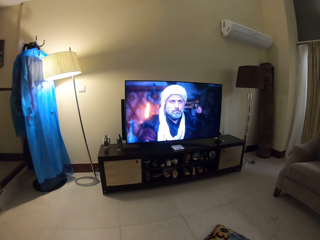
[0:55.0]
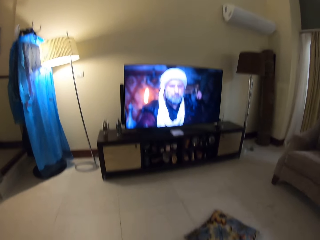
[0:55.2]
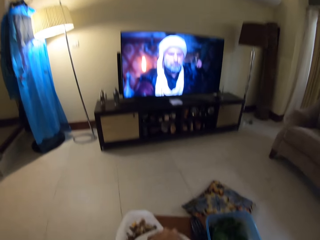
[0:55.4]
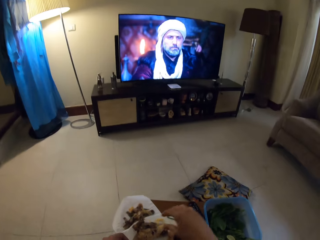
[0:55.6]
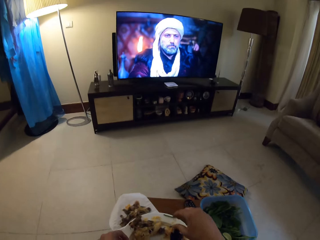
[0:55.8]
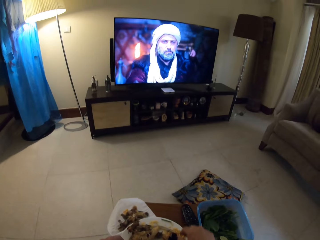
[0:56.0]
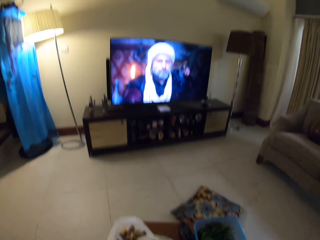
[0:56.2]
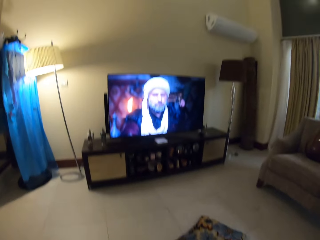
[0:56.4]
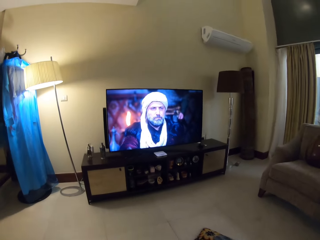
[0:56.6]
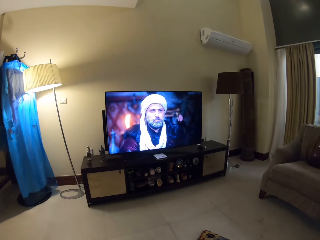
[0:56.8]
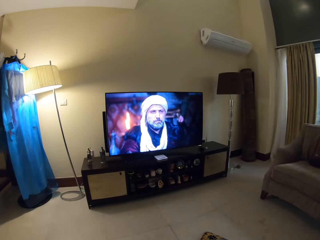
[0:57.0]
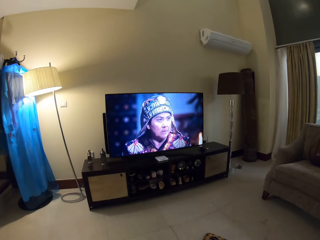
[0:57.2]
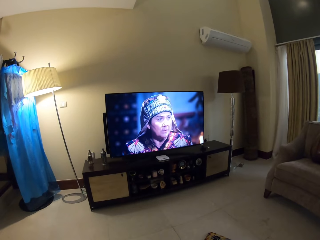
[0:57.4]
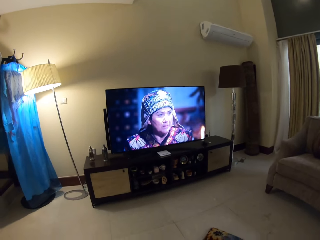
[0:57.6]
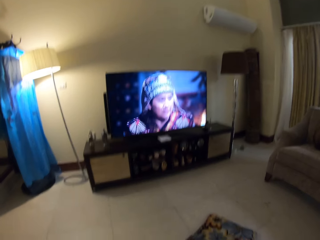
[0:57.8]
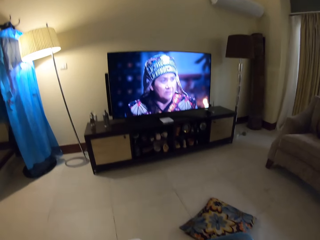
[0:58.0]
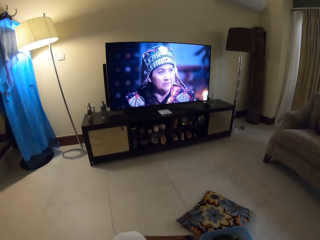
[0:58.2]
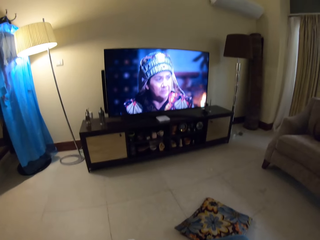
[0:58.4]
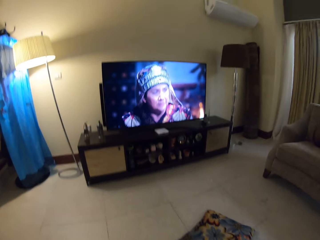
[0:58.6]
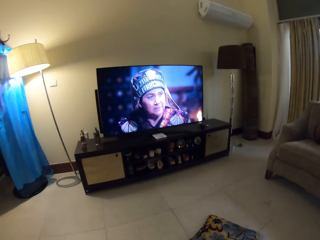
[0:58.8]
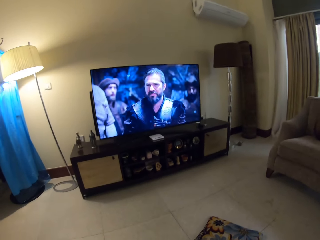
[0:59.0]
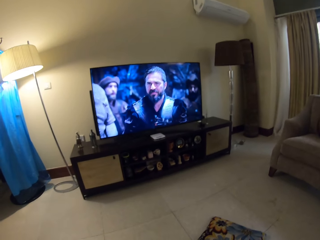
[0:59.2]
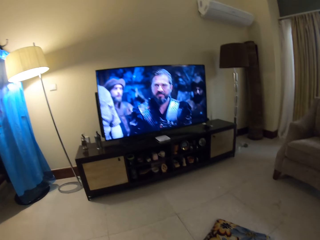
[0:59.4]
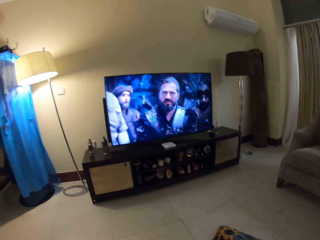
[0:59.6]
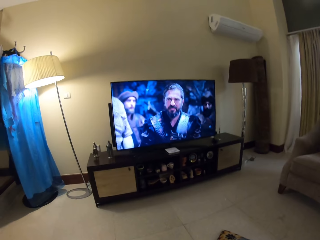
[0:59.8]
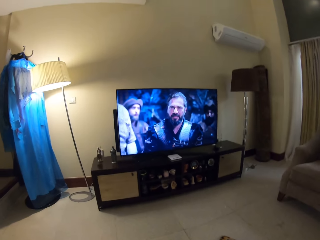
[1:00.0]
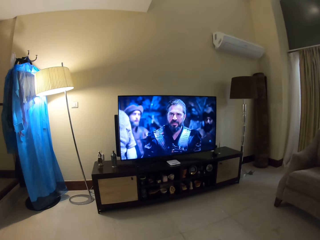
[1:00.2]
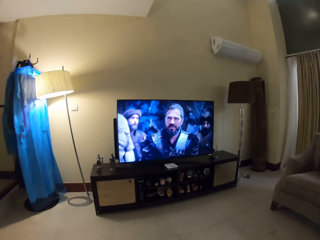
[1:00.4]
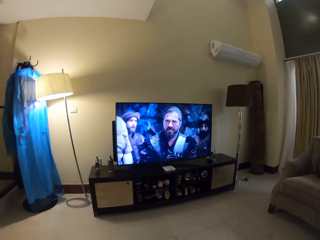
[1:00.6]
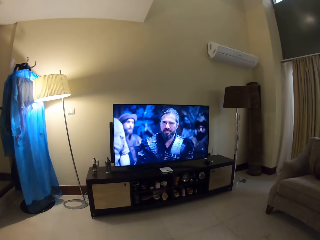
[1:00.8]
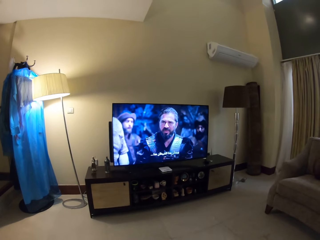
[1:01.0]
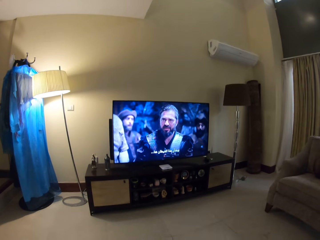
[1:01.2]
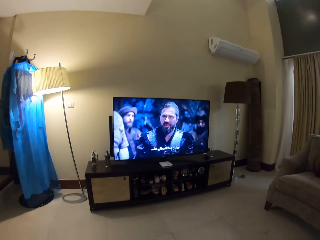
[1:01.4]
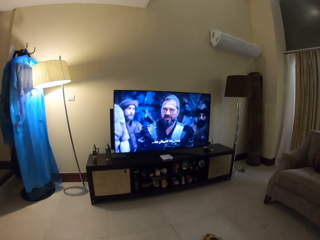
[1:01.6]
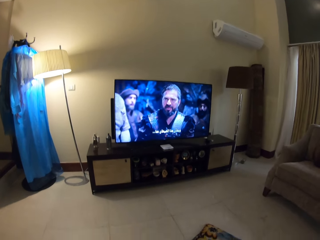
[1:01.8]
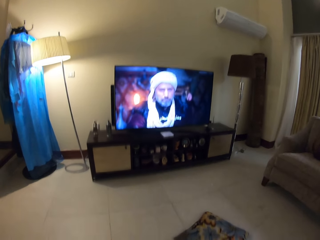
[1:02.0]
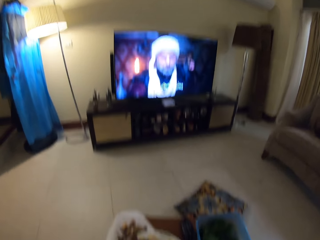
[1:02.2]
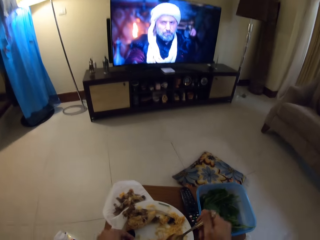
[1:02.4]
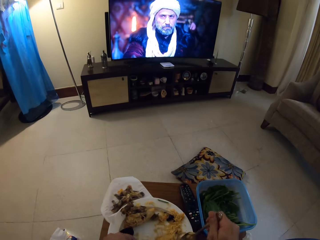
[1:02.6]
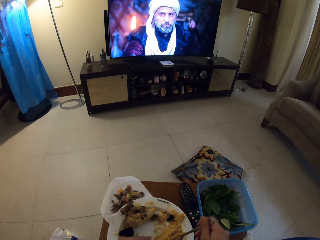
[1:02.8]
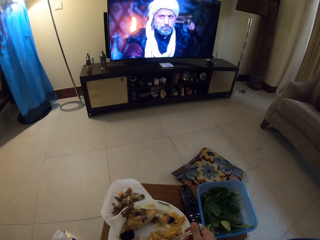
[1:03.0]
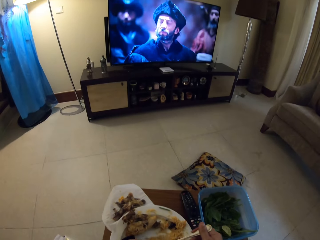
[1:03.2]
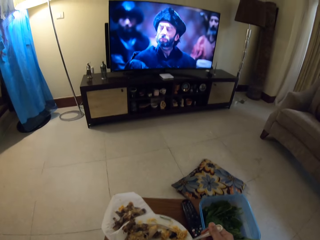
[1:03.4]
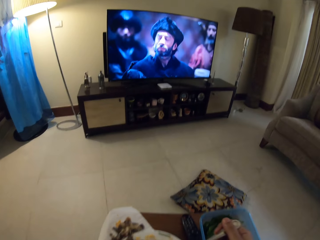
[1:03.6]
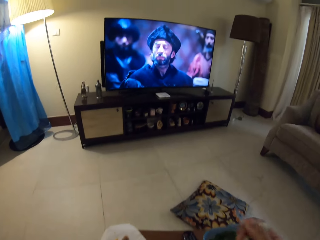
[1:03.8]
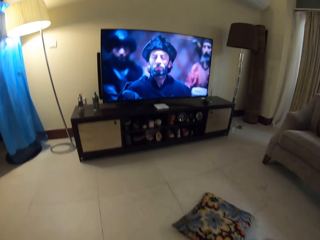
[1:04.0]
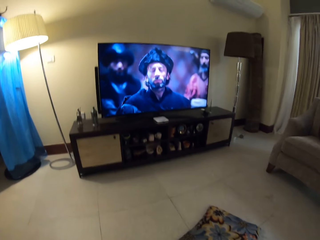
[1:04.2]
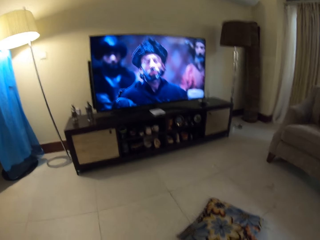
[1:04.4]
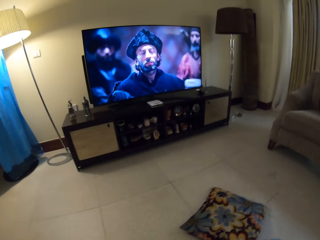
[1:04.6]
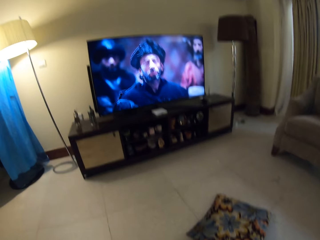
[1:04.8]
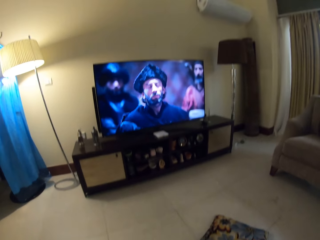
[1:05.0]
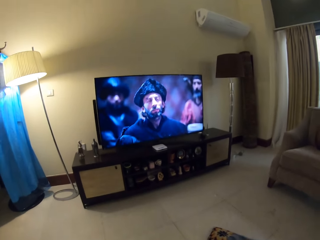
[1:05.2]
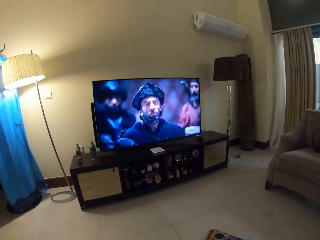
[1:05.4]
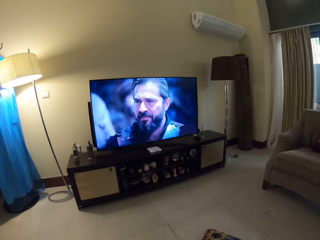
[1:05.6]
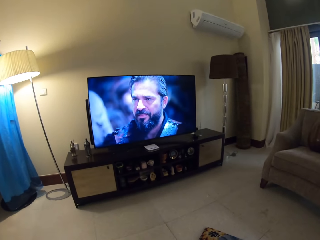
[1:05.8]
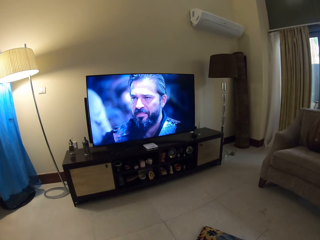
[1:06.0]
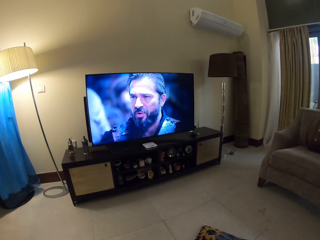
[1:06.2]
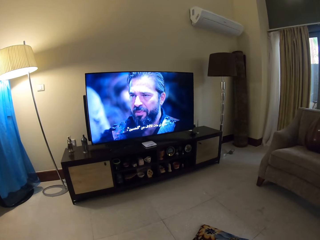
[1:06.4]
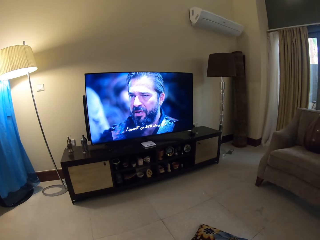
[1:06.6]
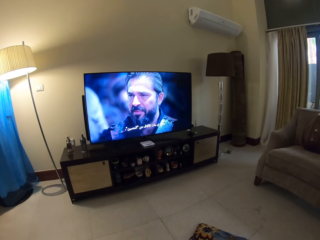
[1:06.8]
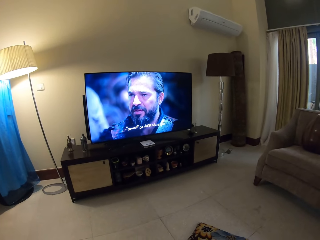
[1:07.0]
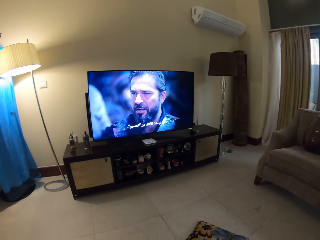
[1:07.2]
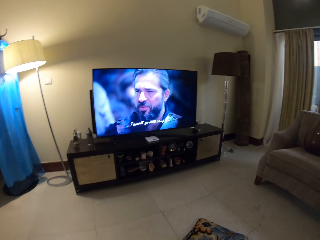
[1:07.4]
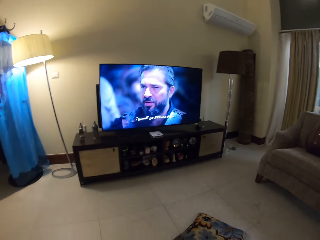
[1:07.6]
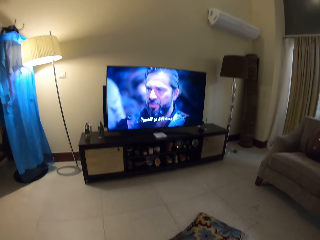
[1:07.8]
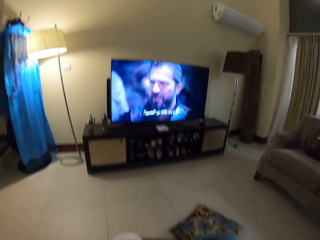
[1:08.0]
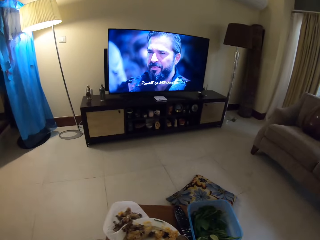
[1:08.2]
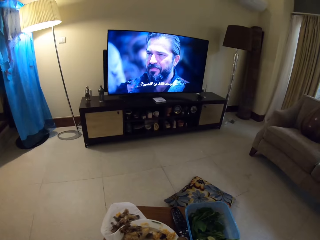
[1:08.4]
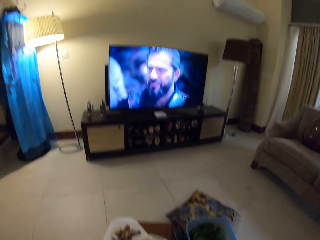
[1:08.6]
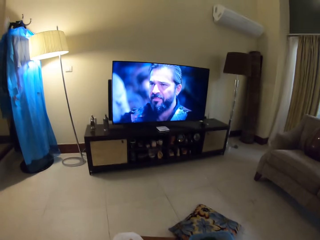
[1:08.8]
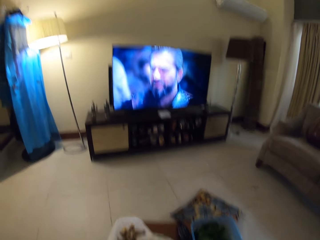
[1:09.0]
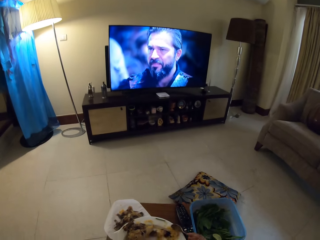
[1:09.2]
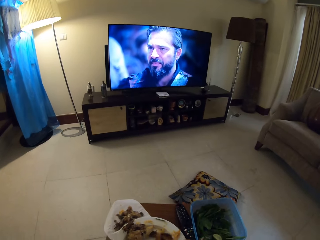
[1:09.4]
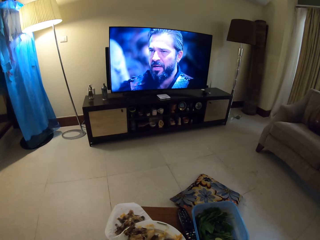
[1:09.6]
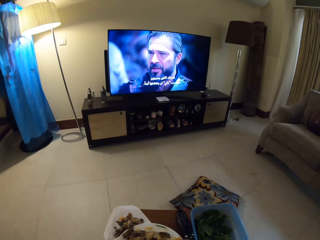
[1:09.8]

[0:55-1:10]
The camera wearer moves their hand on the plate. They watch television. They scoop rice from the plate. They eat the rice. They watch the television.

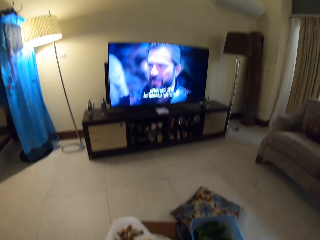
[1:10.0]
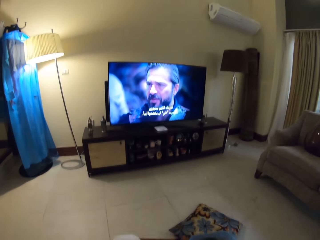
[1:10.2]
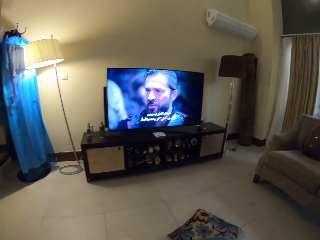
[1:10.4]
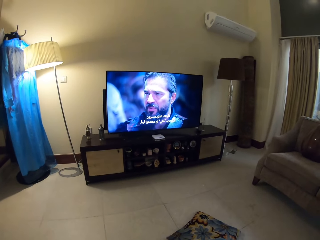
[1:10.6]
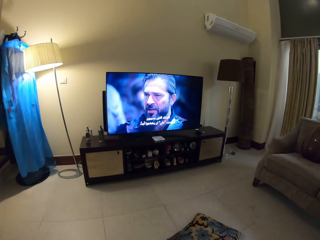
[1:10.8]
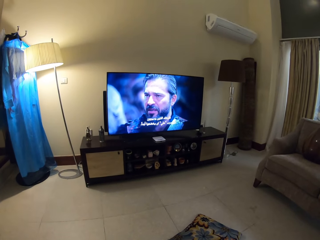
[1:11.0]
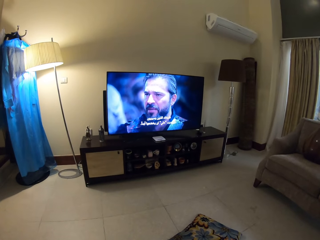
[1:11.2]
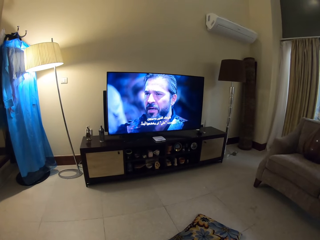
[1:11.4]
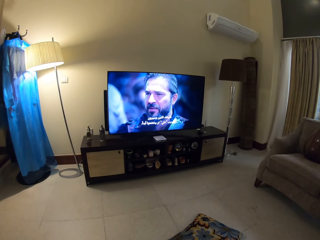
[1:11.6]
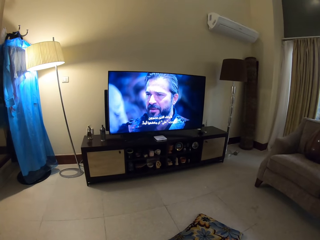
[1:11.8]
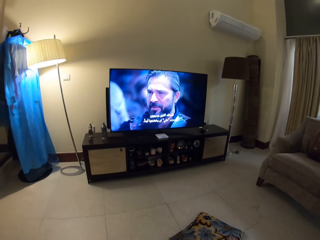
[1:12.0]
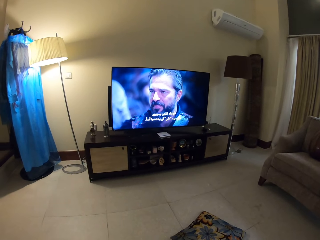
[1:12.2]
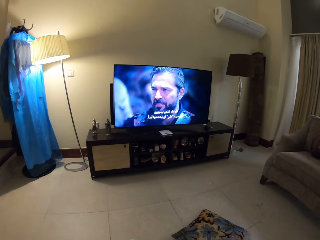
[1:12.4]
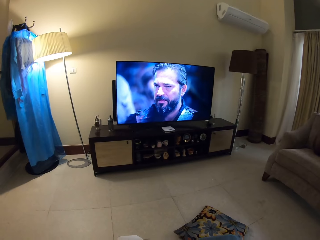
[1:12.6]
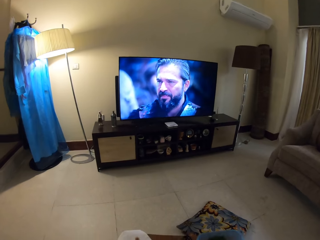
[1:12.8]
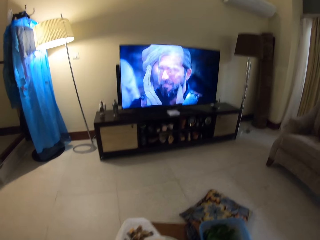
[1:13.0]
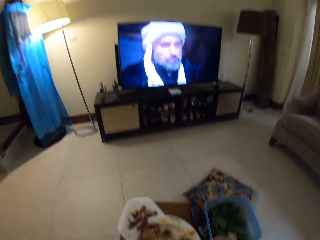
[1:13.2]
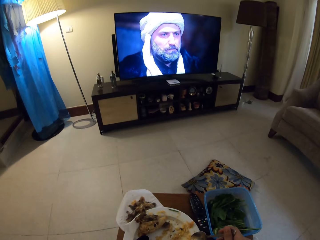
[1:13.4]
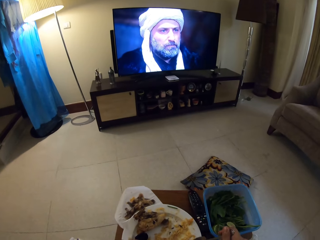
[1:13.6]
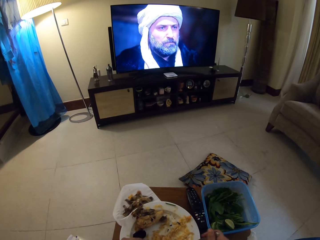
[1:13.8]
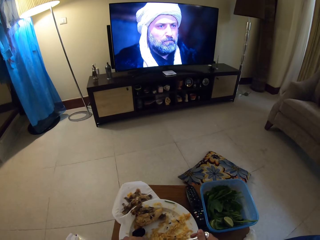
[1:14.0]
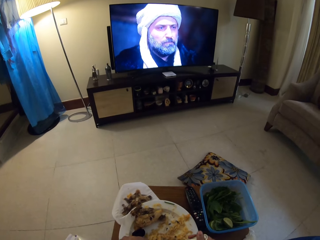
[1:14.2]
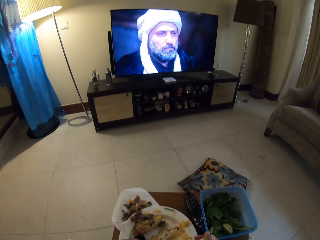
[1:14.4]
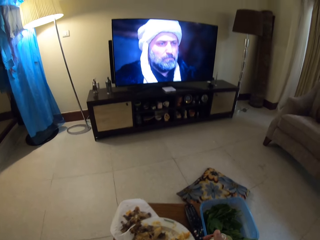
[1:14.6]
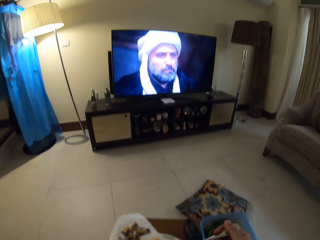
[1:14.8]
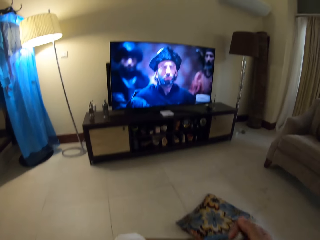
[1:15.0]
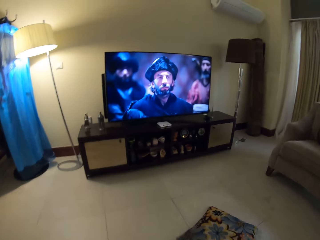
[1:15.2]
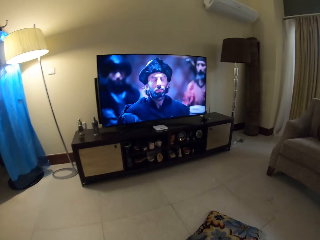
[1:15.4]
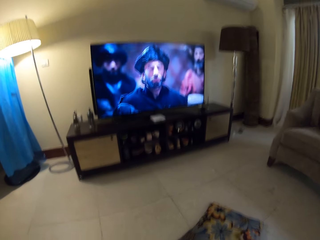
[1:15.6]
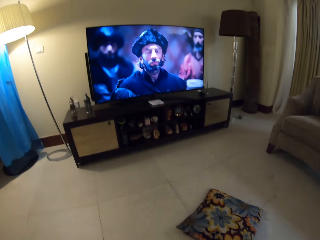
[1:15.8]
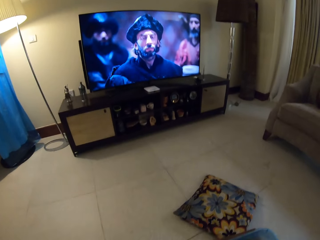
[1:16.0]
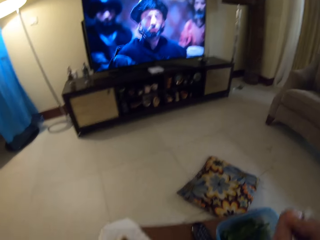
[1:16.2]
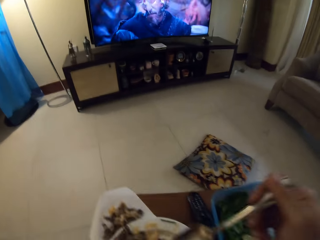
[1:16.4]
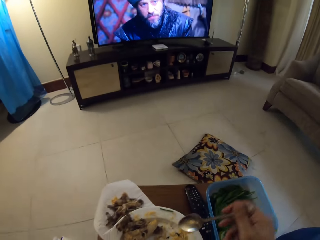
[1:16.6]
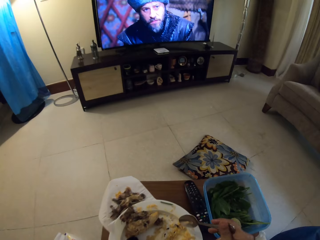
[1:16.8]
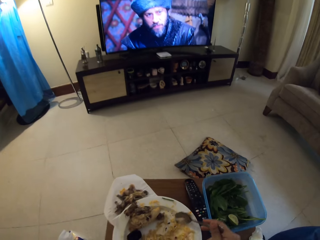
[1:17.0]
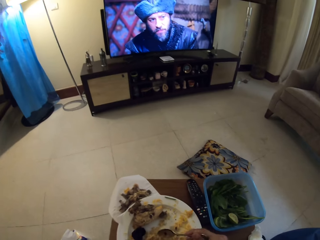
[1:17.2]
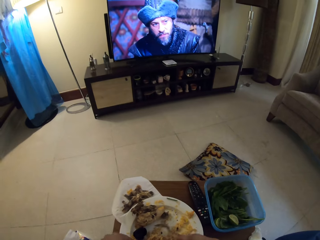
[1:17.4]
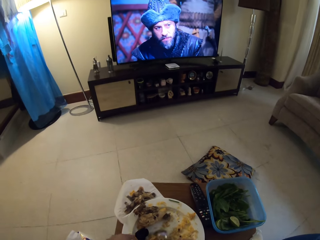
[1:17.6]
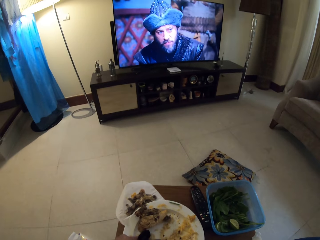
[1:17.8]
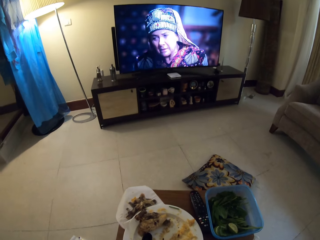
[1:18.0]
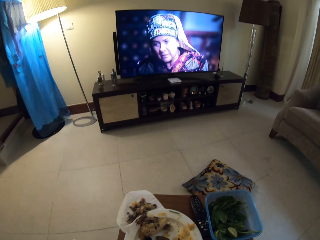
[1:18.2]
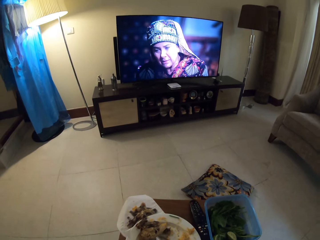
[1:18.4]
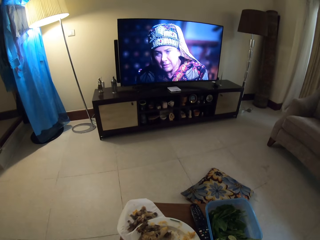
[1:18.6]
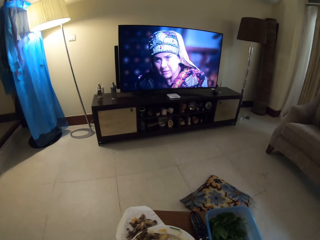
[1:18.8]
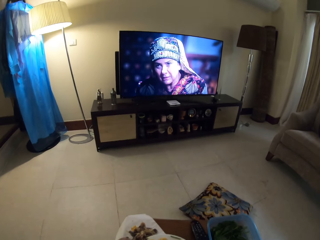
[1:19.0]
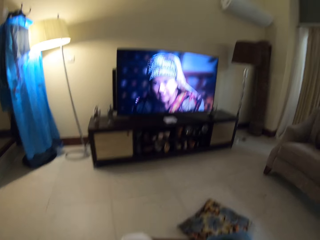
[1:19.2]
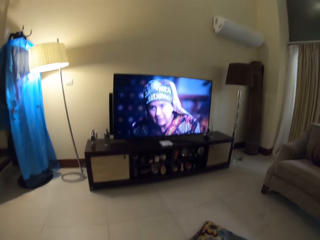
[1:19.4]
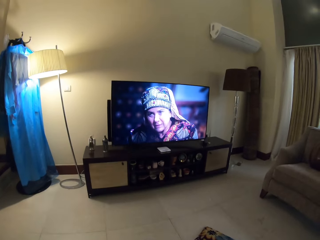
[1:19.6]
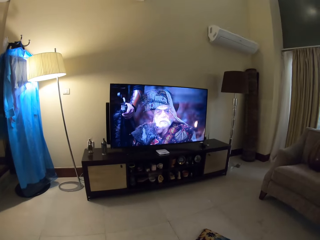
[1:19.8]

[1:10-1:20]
The camera wearer scoops rice from the plate. They watch television. They scoop rice from the plate using a spoon.
